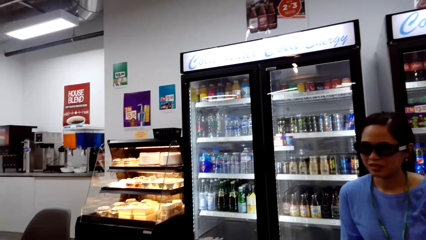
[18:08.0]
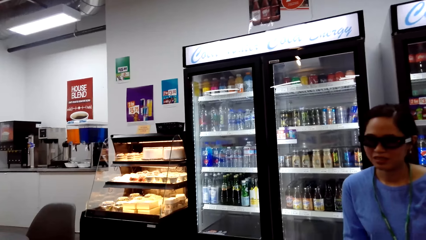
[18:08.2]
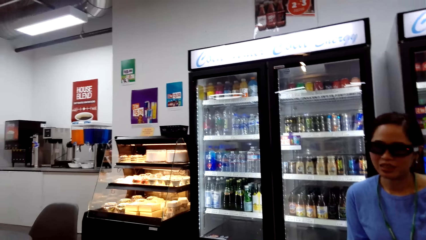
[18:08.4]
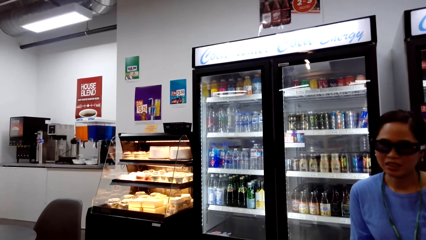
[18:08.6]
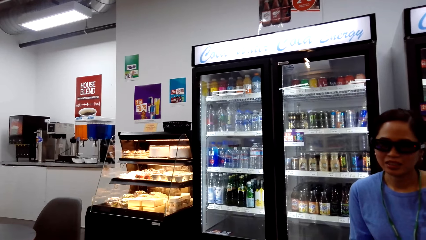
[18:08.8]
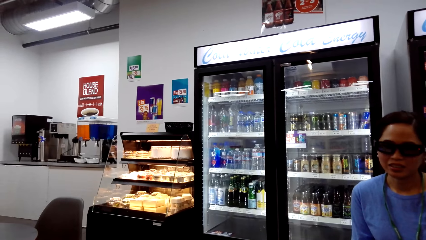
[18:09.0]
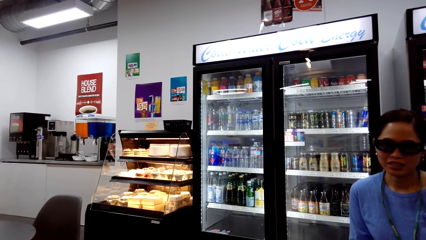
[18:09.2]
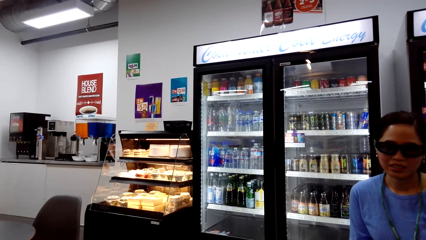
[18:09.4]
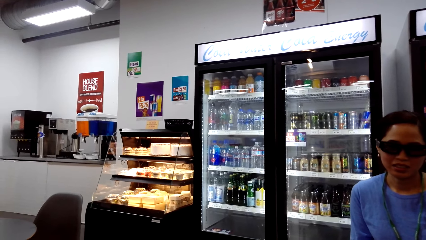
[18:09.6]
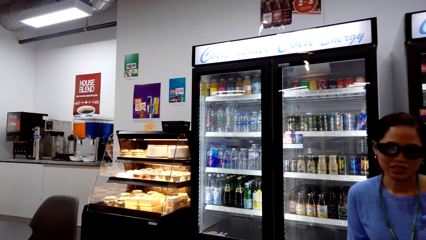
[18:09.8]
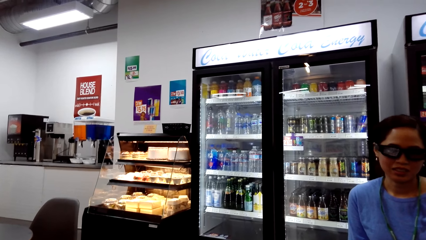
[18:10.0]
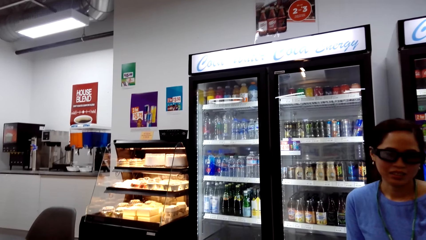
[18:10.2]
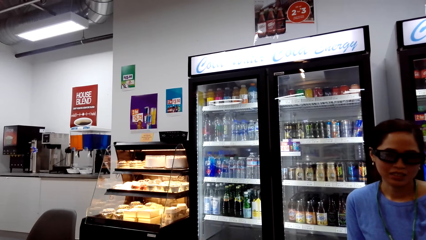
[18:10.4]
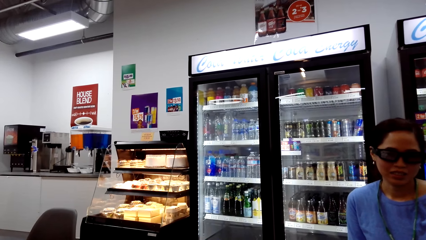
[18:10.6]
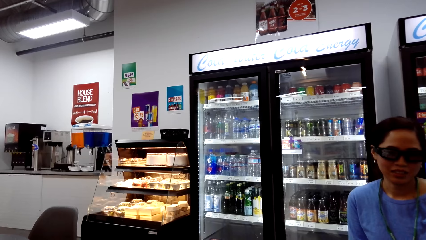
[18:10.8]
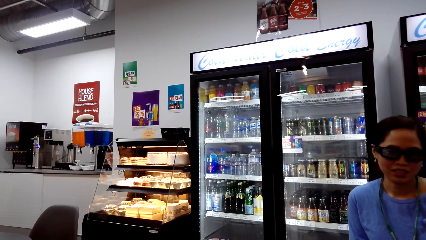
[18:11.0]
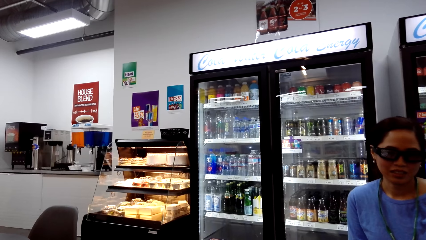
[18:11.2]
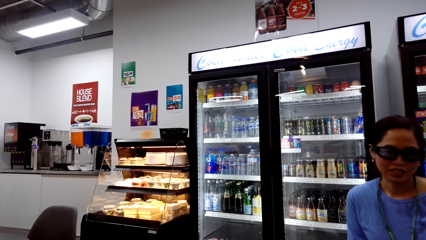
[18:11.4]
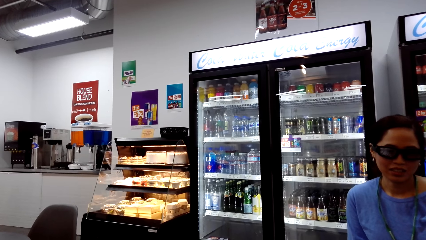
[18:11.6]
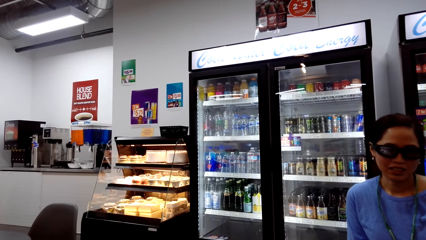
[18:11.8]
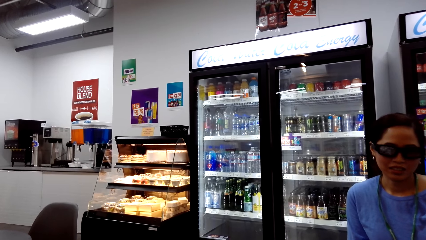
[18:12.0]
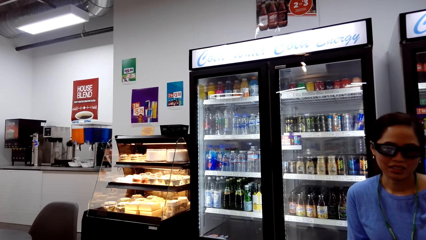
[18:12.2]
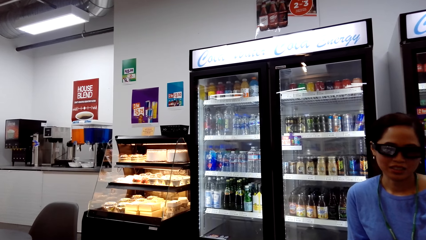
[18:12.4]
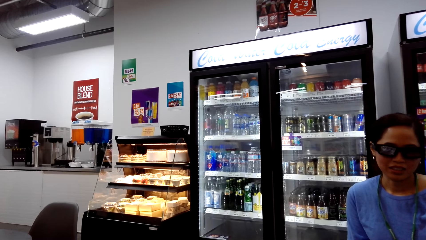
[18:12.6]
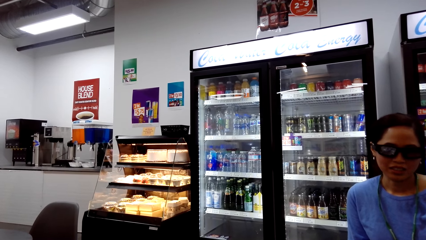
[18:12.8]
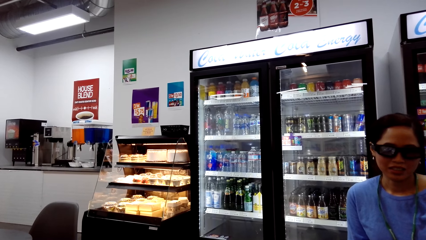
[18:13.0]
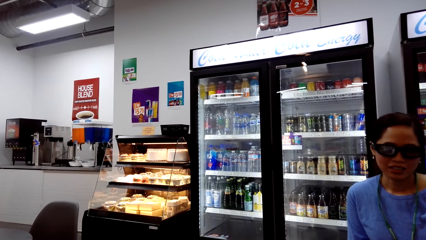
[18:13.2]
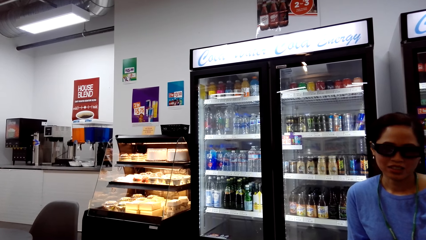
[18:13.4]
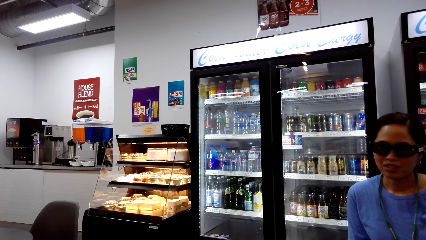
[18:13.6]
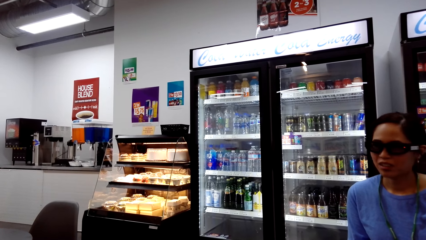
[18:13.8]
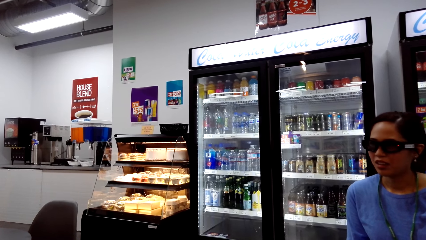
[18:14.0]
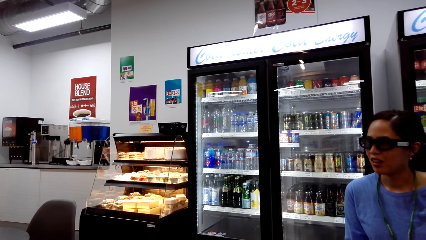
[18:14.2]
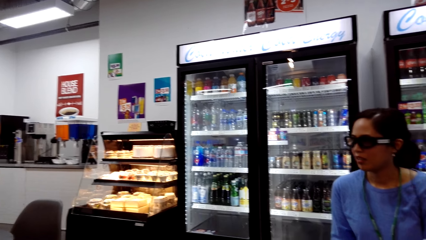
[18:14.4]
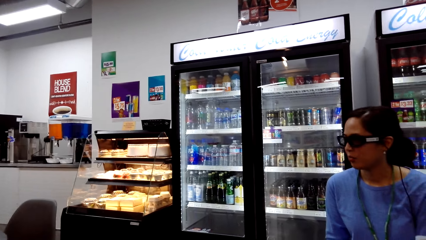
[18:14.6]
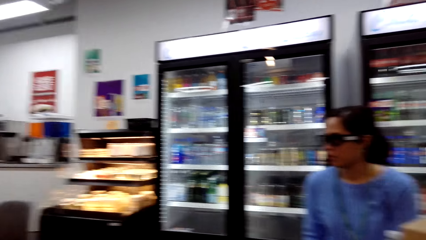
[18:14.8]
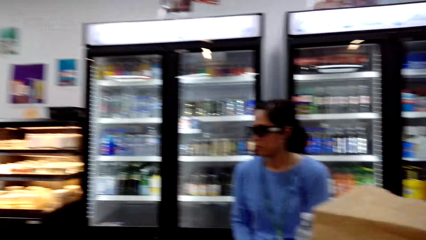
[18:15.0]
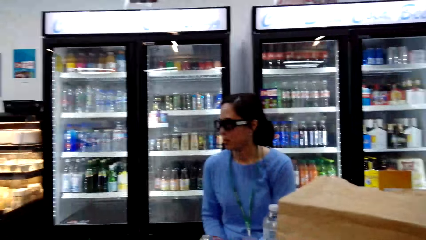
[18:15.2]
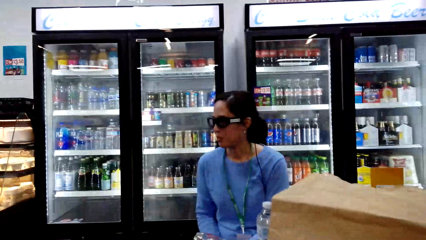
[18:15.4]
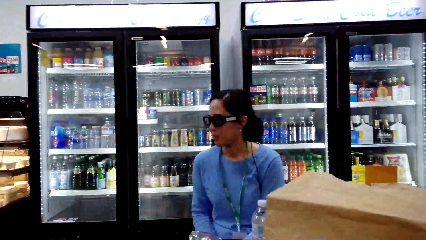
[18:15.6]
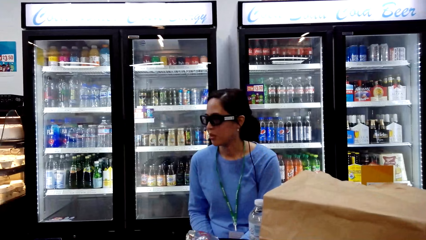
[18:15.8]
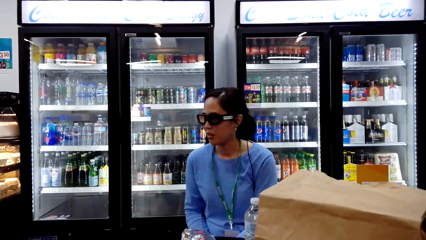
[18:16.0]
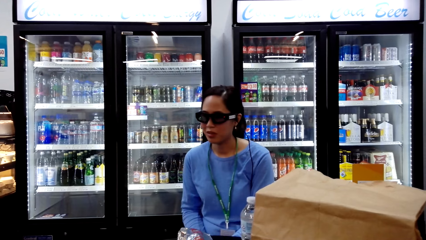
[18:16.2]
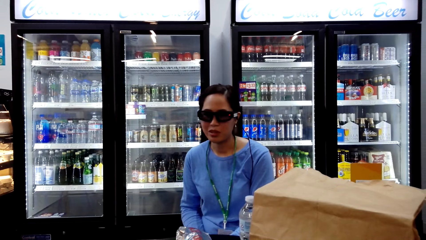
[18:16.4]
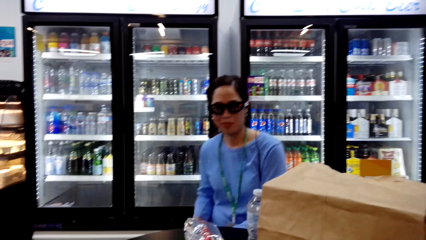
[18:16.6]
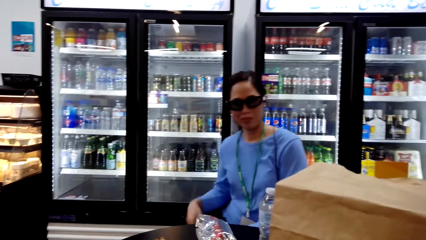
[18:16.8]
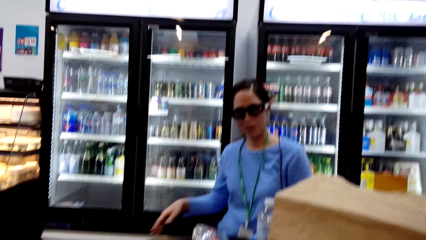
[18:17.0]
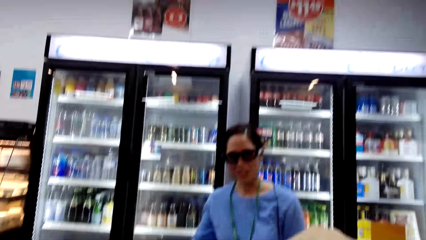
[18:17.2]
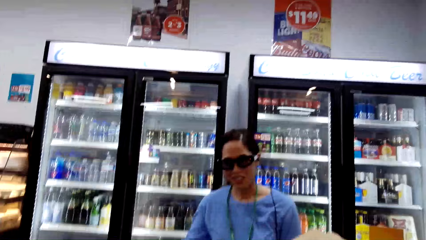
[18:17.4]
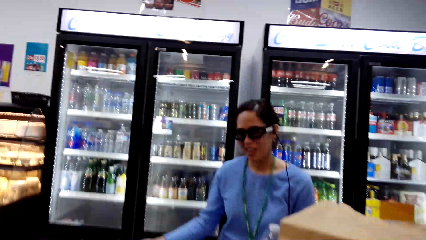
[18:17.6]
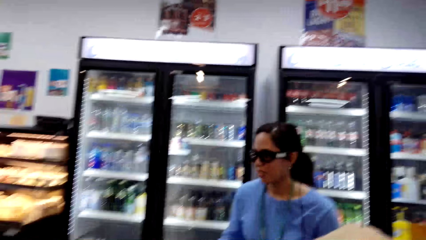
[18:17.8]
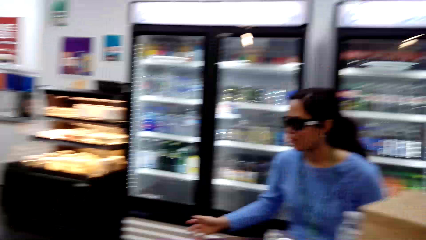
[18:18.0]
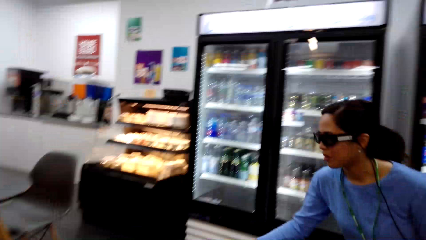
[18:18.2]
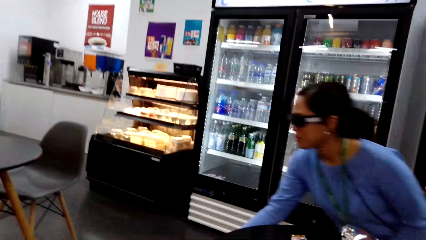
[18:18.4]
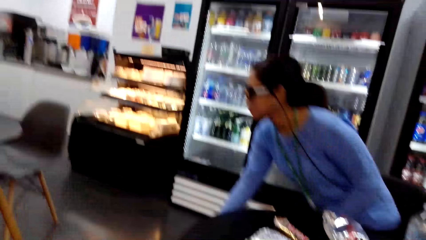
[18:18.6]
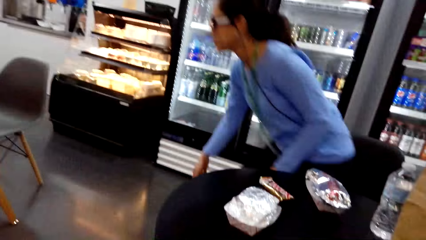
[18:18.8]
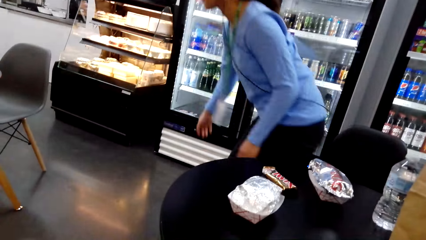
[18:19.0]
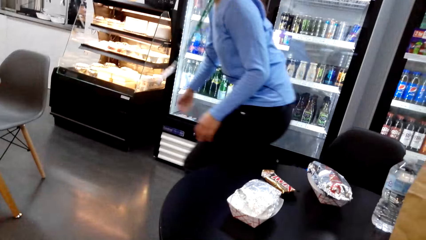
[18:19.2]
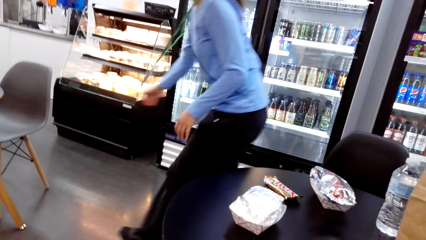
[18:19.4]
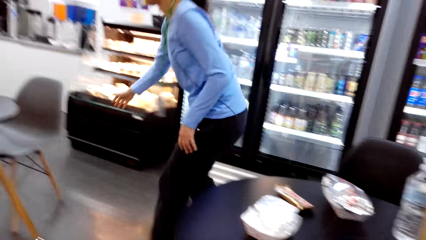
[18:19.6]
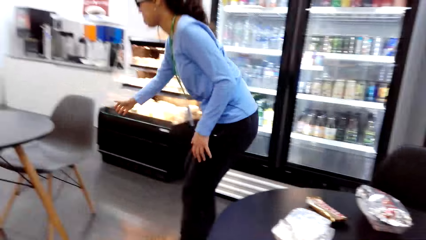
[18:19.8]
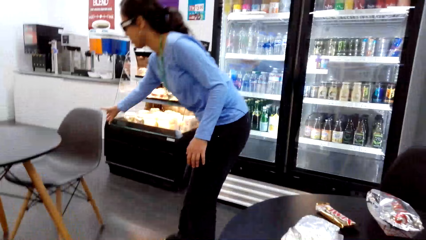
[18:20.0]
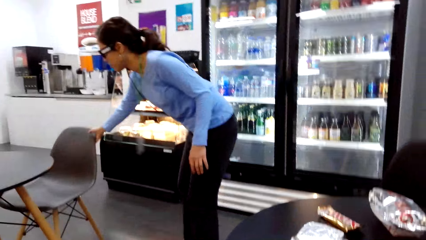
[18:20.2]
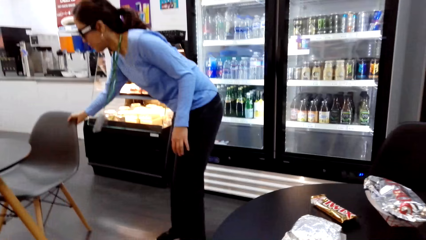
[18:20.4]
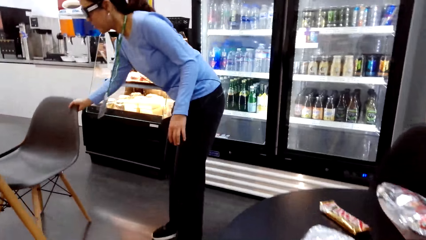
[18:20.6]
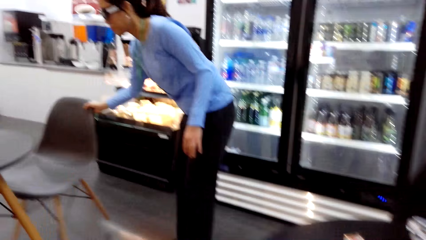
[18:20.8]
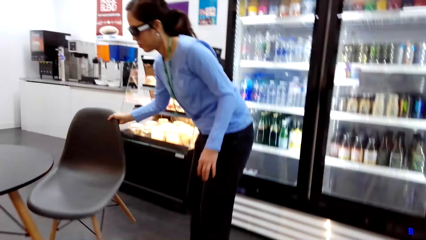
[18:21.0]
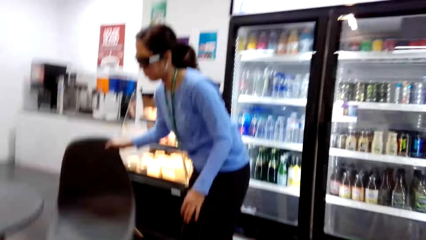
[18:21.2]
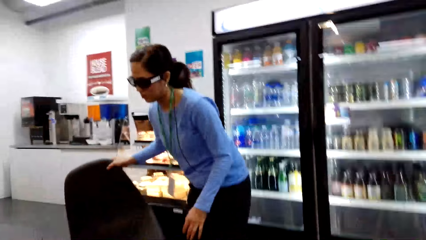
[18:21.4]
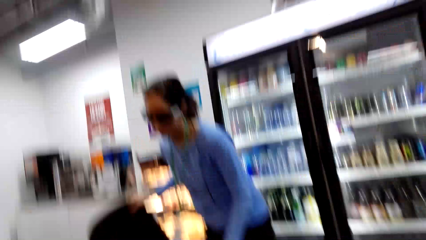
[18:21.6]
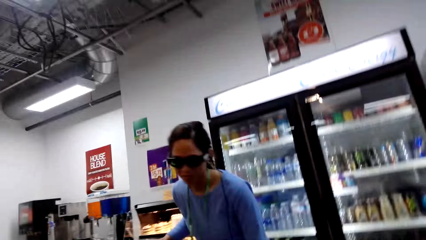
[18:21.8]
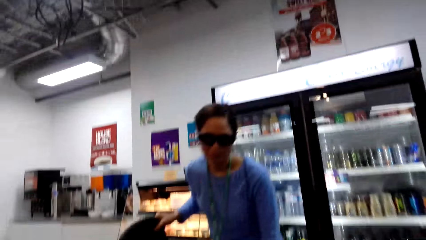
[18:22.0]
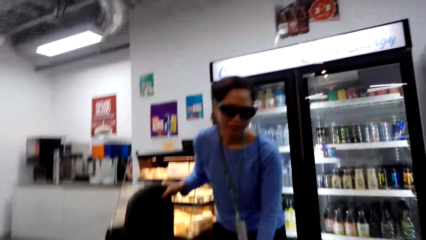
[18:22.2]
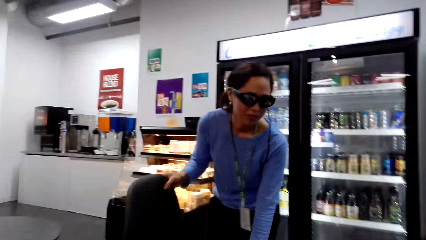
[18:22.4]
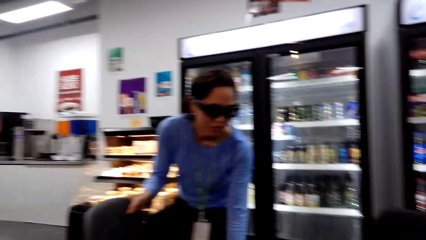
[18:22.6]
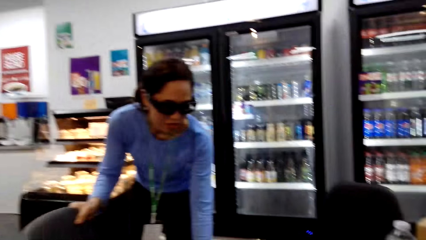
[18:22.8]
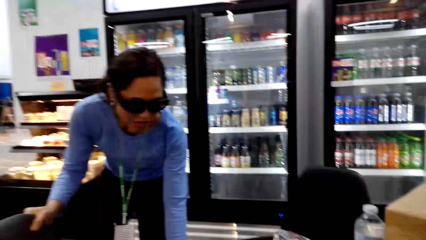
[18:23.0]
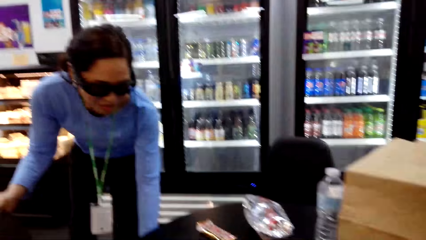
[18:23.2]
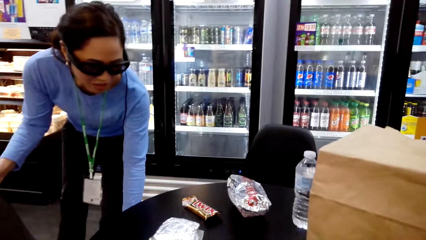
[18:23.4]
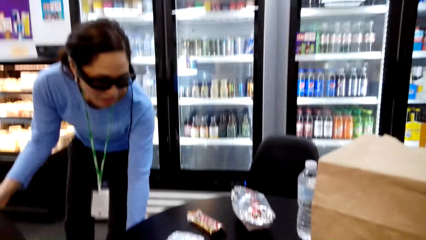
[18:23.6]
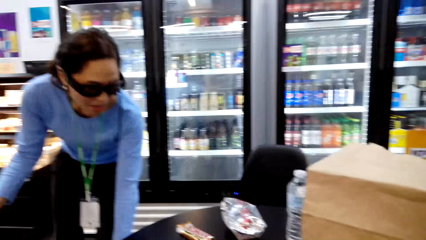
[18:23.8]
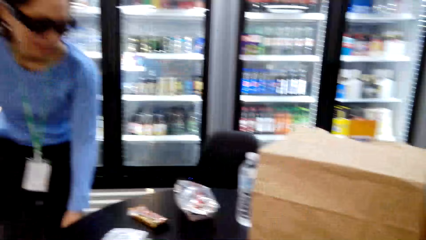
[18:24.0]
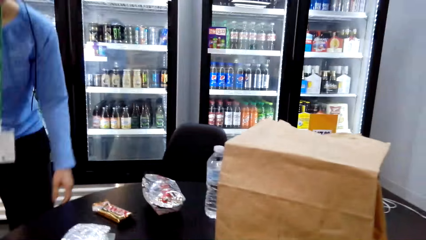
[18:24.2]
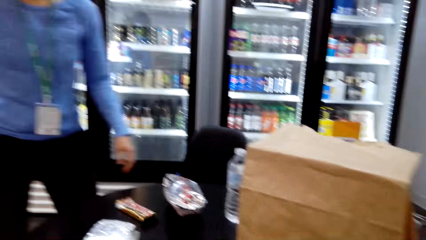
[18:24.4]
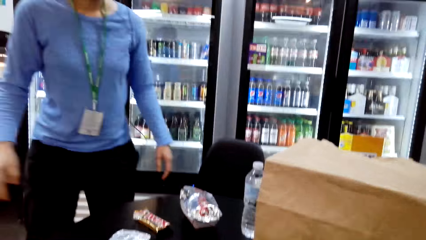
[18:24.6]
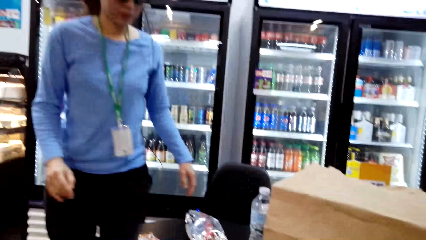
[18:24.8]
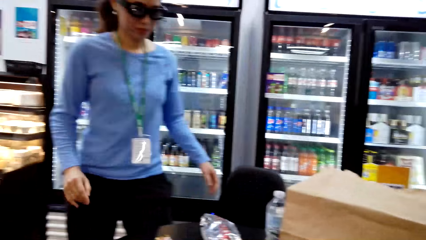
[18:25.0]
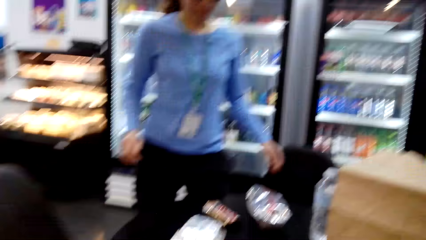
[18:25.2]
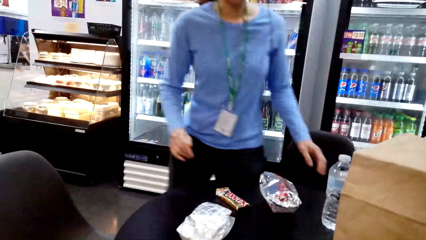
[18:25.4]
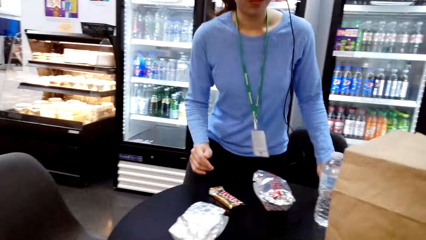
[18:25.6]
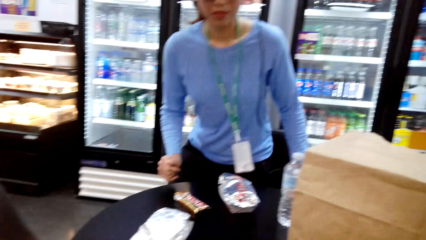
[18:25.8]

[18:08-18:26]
A woman stands and walks in the supermarket. The woman picks up a chair and puts the chair down.
